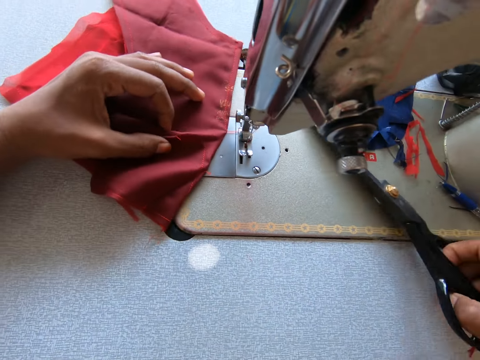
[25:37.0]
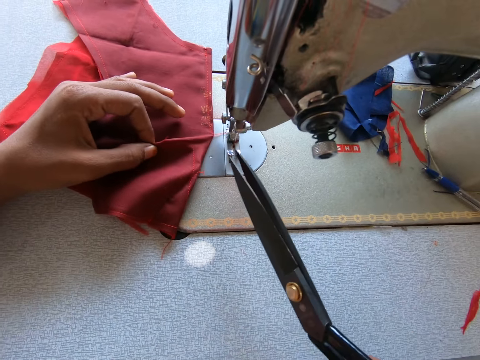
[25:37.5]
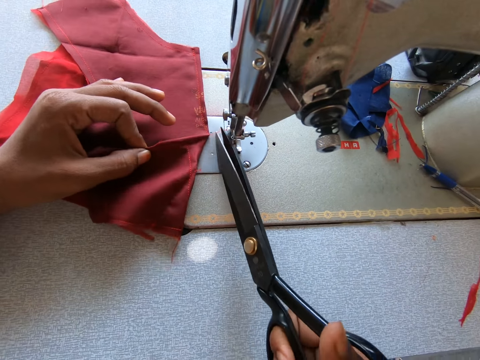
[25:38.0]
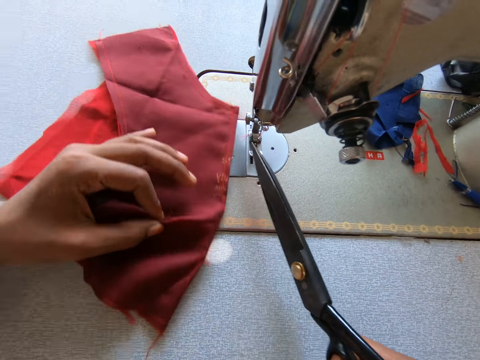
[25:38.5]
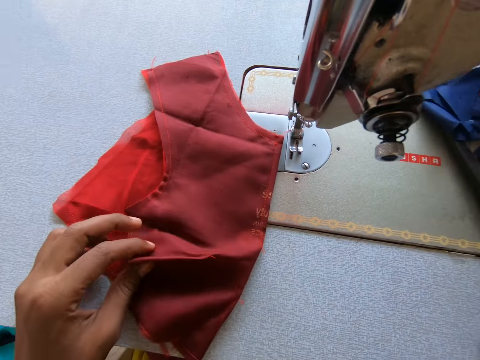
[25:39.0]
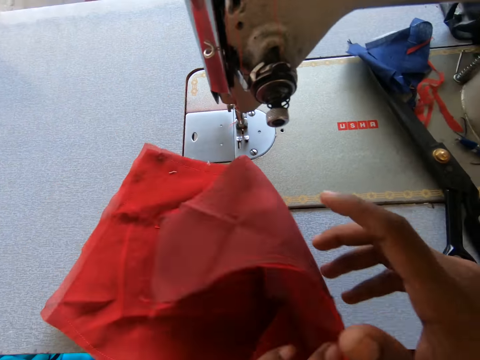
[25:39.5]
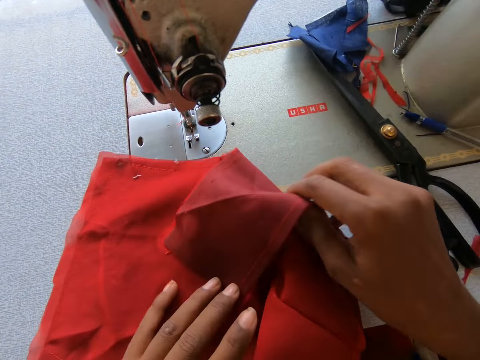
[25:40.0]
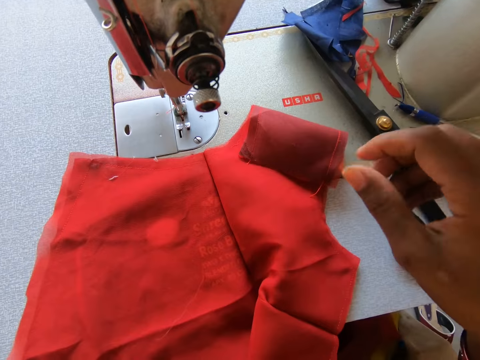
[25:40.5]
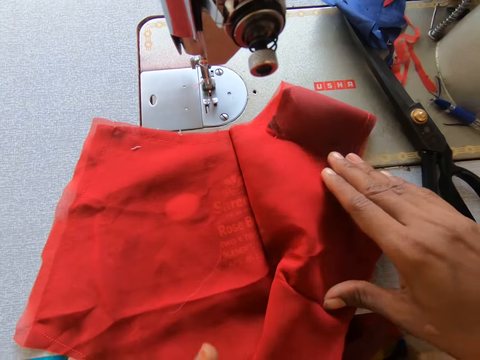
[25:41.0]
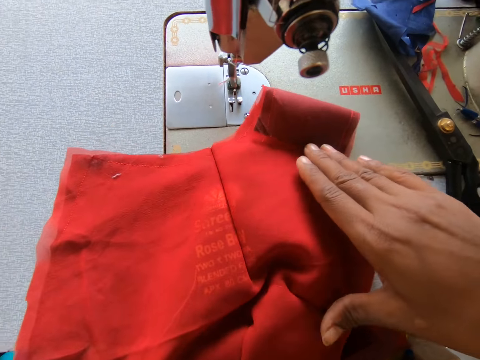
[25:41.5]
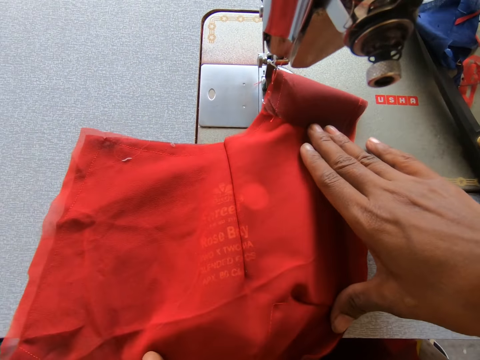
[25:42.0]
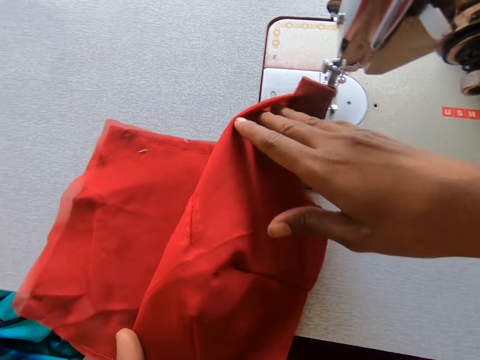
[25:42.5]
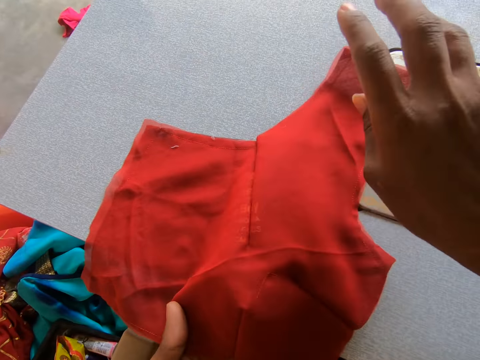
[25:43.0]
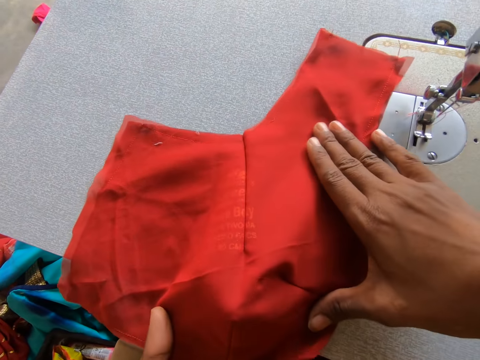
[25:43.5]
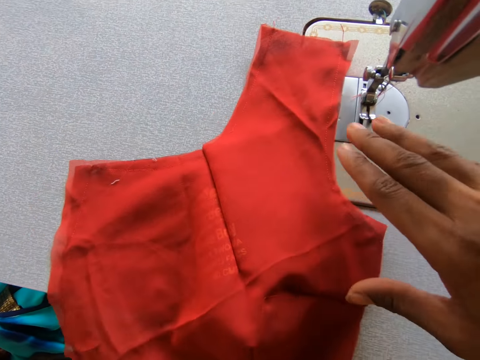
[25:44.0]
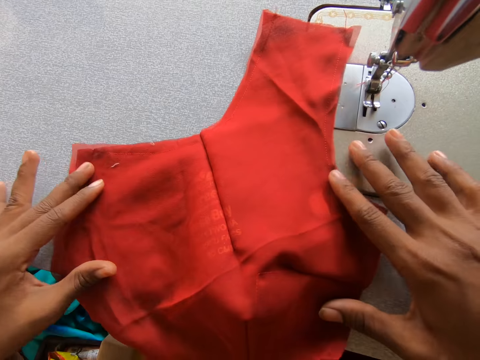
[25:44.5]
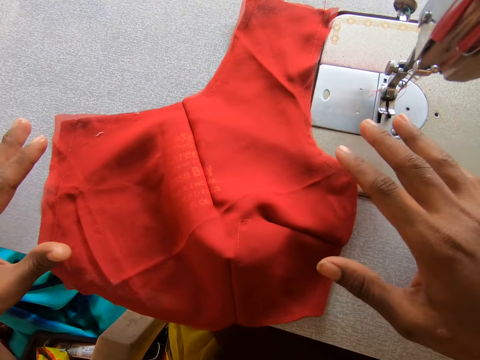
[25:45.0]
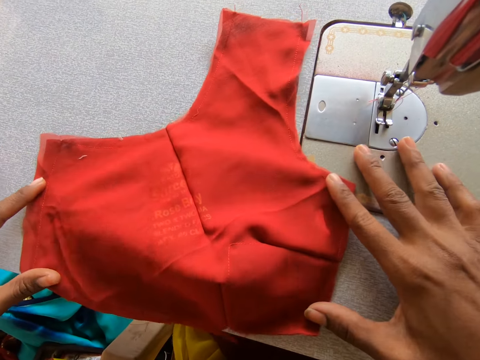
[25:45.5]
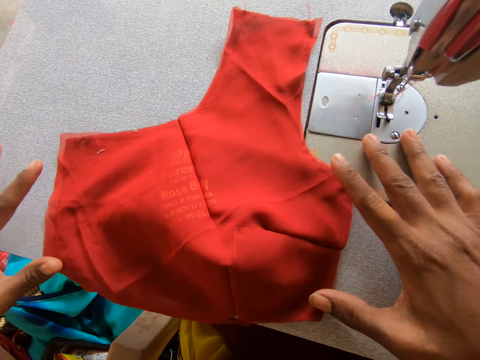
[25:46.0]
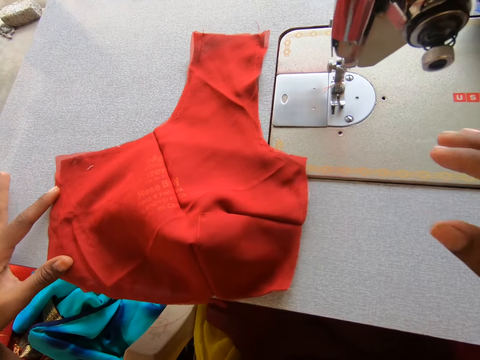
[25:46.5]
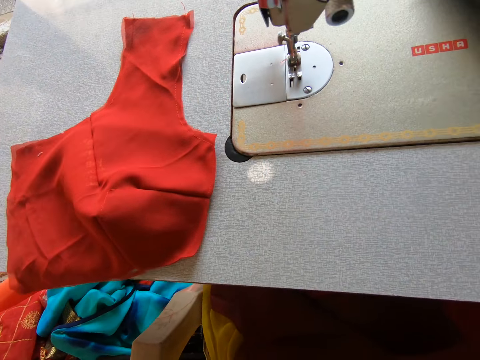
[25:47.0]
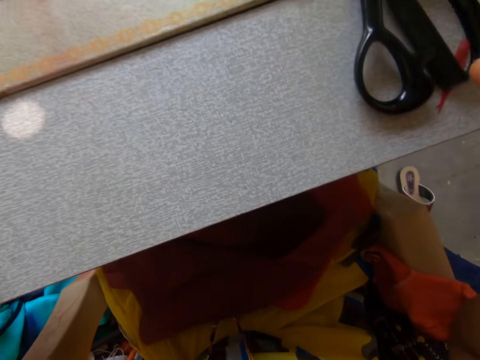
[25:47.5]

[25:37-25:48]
The camera wearer picks the scissors and trims the thread. They place the scissors back to the sewing machine. They spread the bodice or fabric on the machine. They hold the fabric, unfold the fabric, and stretch the fabric.

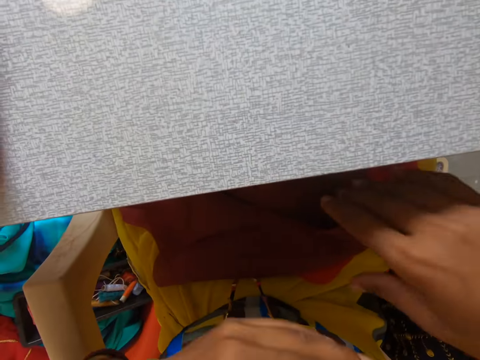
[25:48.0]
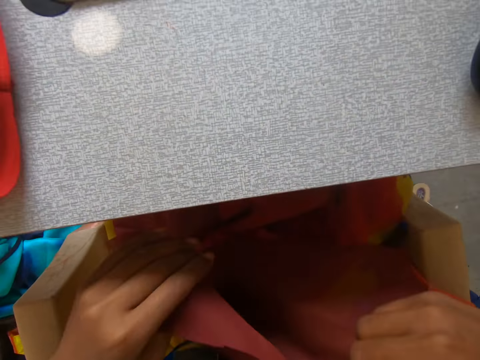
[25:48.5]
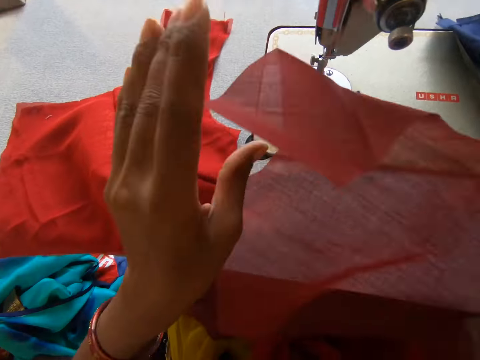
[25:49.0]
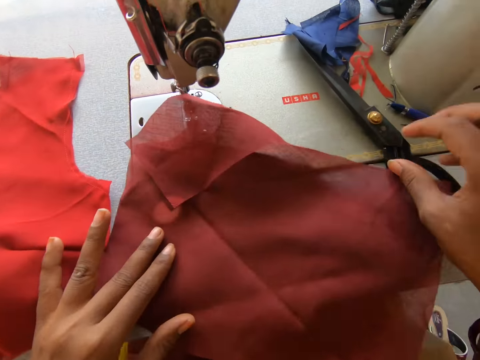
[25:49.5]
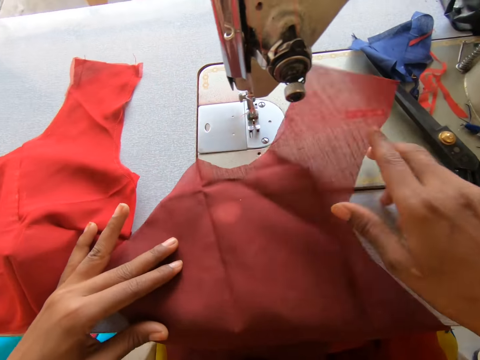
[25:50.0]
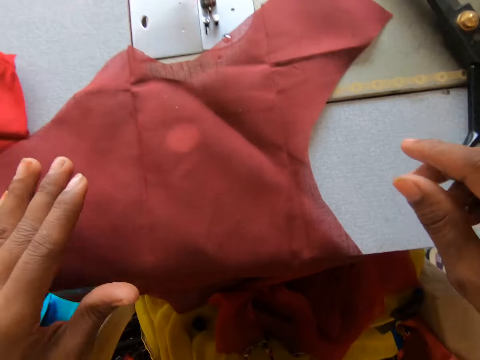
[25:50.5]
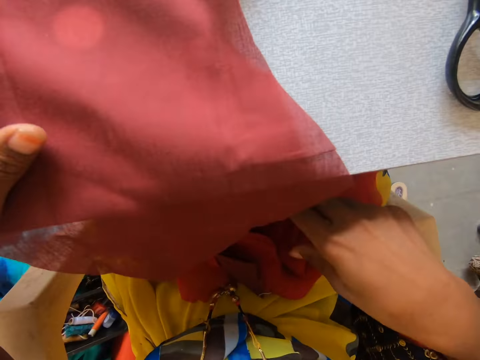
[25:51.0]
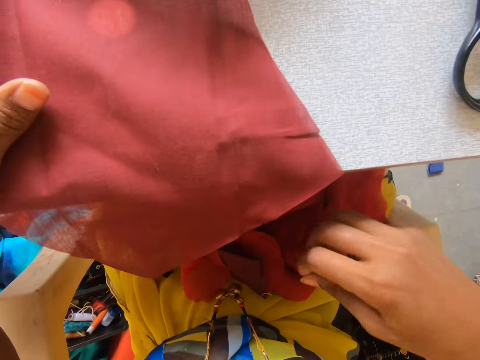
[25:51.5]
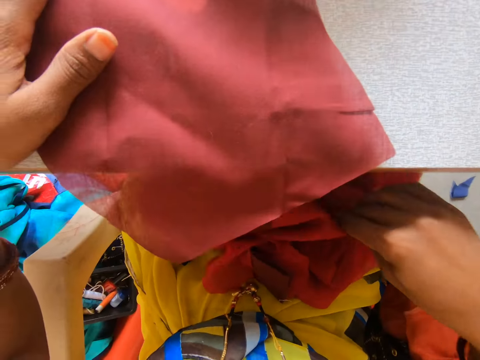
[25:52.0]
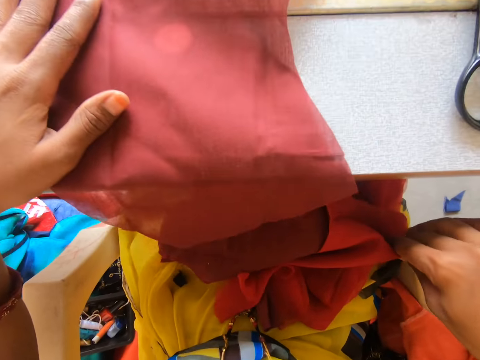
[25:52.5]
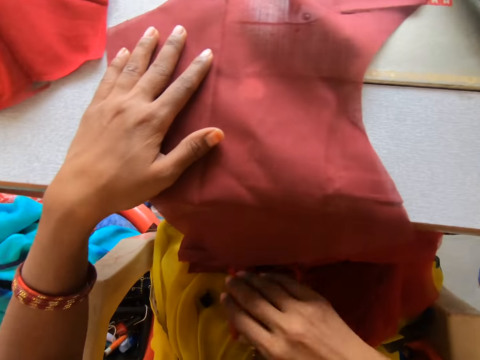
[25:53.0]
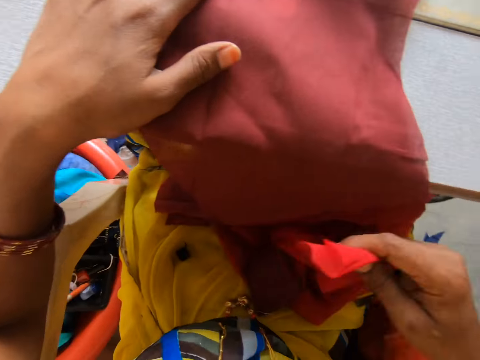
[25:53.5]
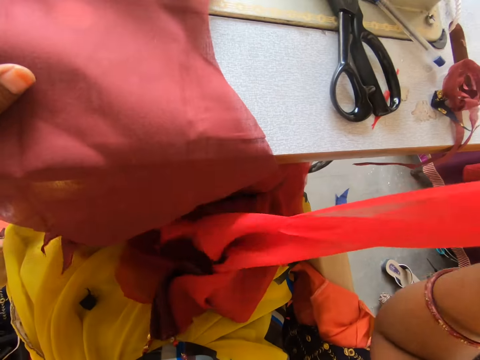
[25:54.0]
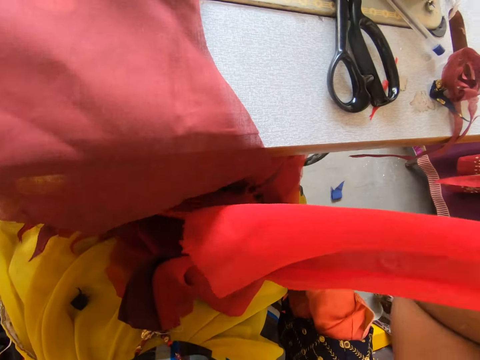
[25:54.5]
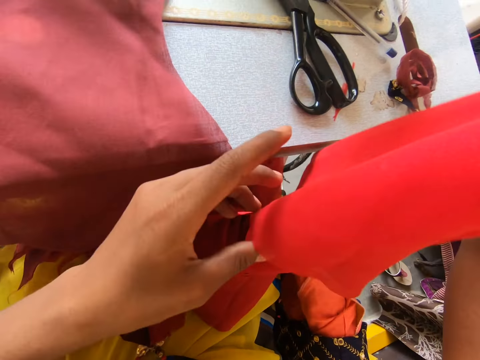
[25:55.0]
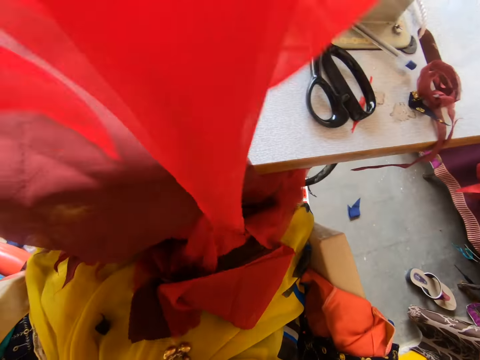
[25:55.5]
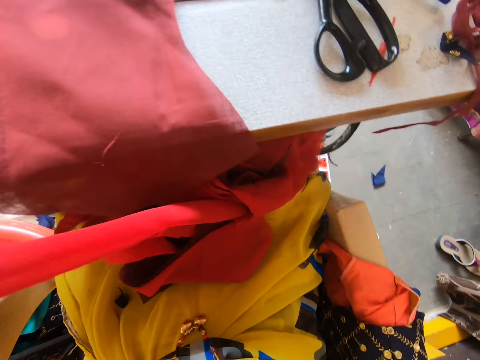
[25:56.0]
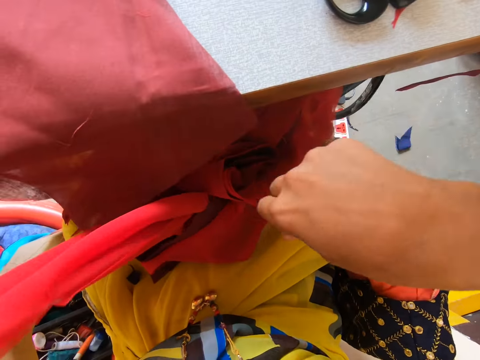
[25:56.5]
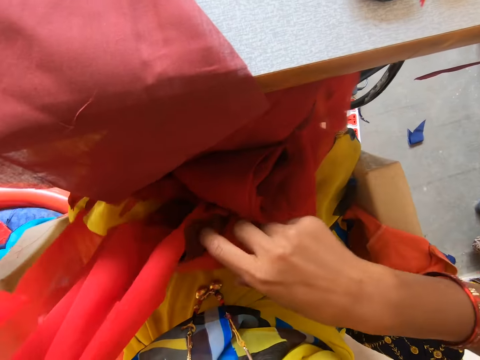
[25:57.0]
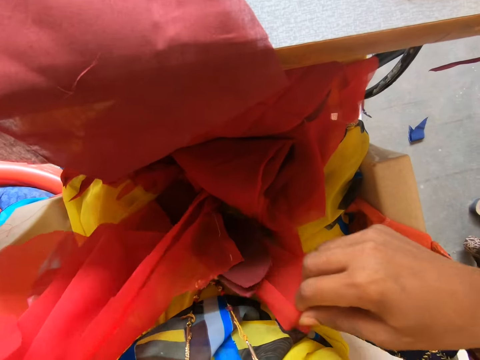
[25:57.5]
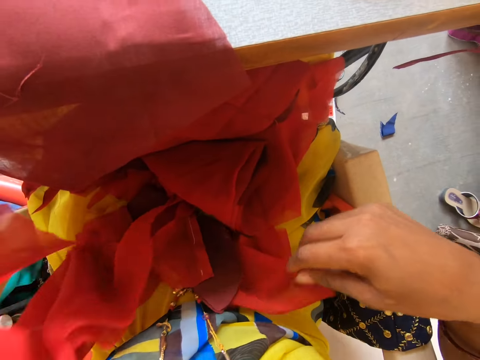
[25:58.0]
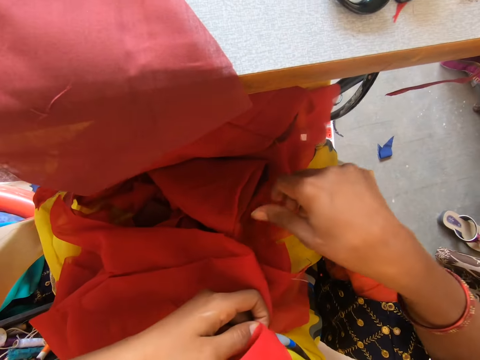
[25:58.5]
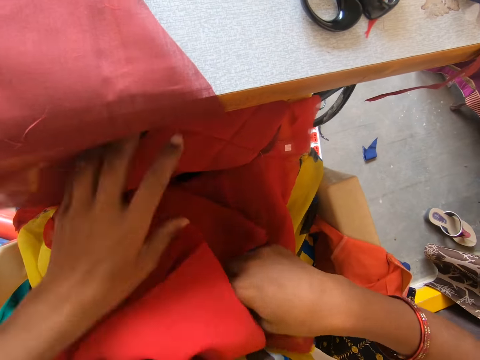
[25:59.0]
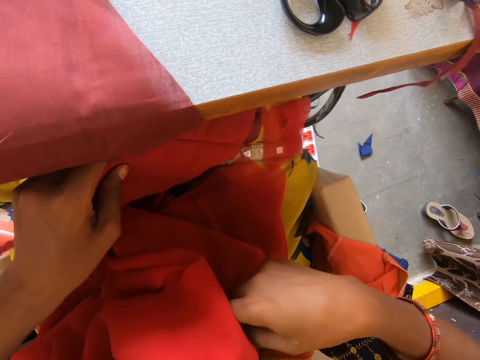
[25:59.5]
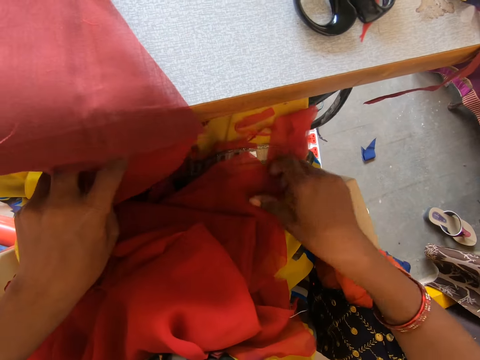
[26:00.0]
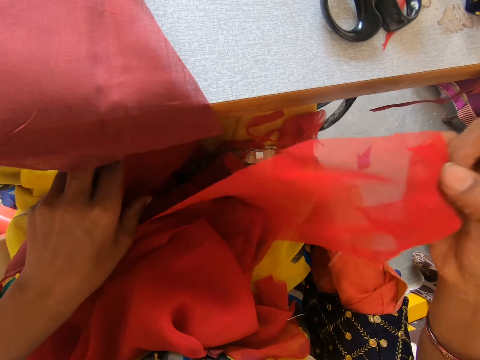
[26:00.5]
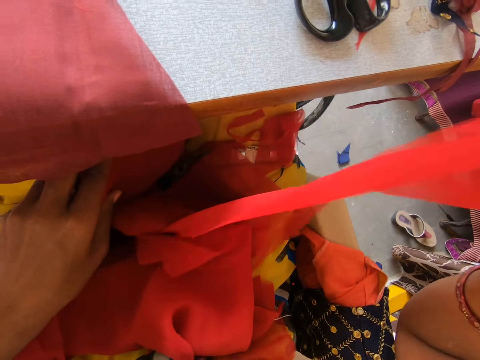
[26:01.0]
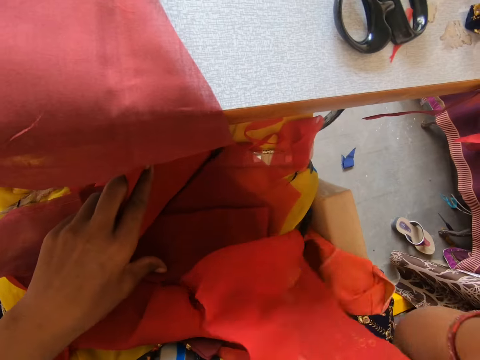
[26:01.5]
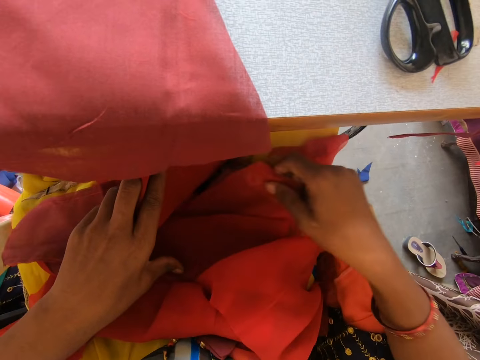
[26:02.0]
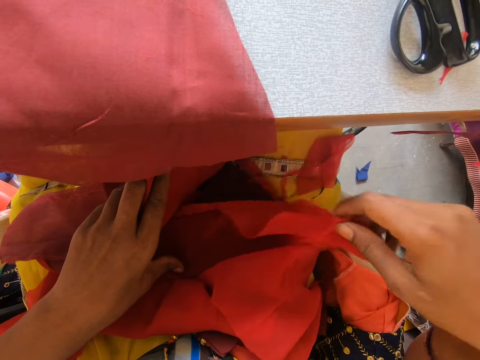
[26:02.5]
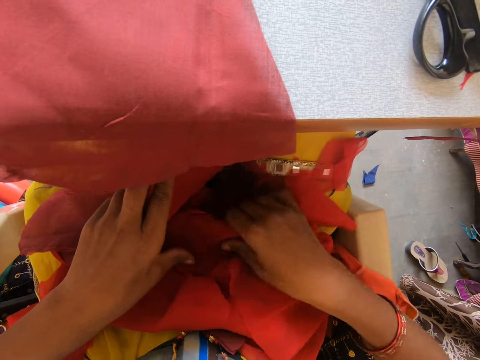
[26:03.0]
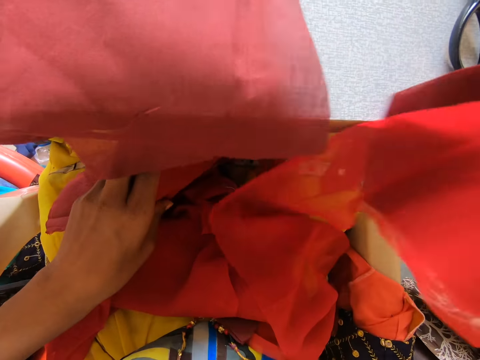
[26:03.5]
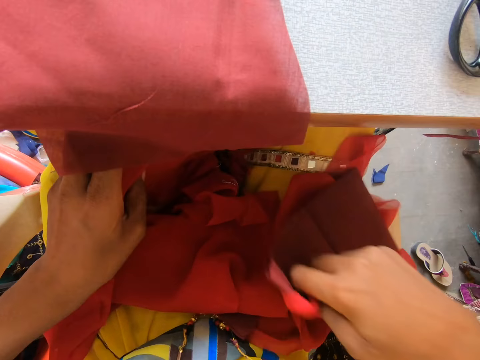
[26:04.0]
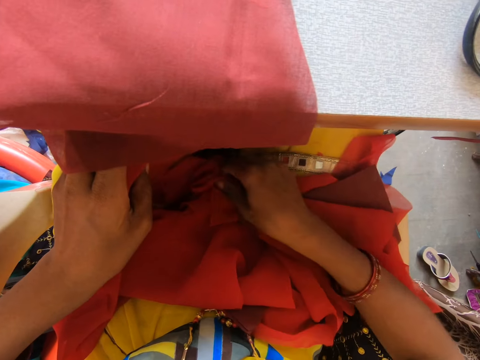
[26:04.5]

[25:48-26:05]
The camera wearer picks up a fabric on the lap below the sewing machine. They place the fabric on top of the sewing machine. They unfold the fabric. They look through the pieces of fabric on the lap. They hold the fabric beneath the sewing machine. They pull the fabric. They pick up another fabric and put them aside.
